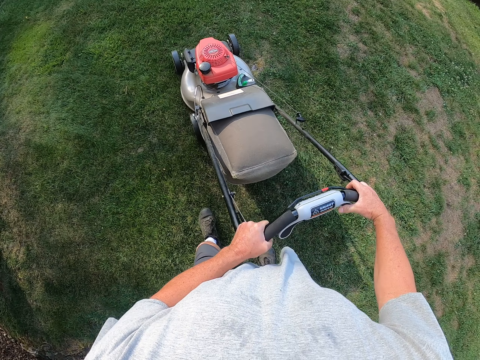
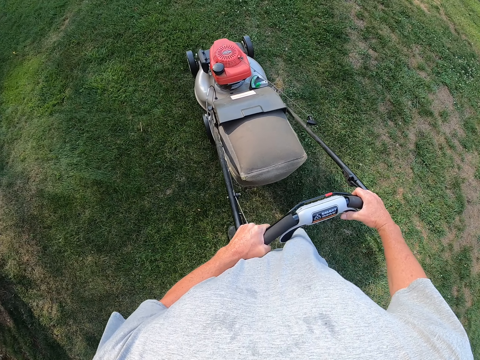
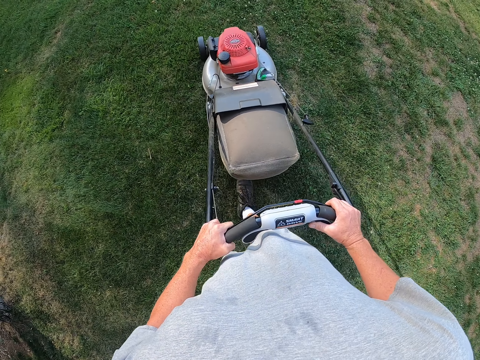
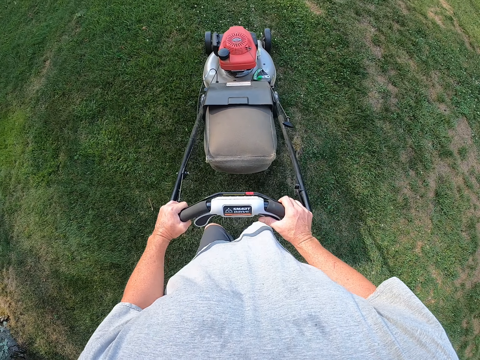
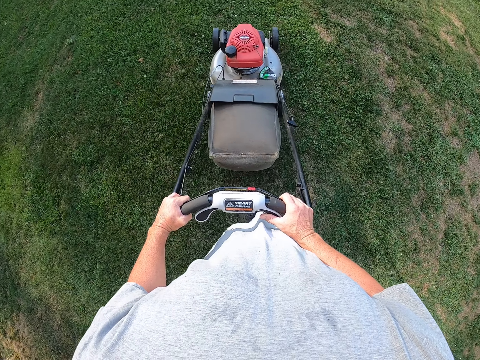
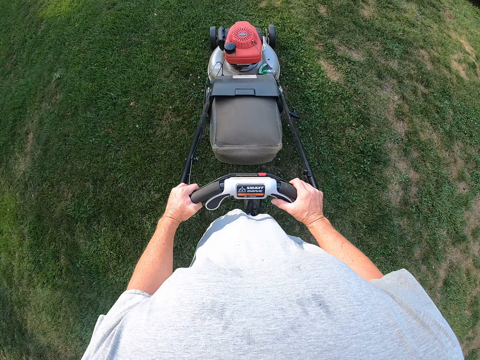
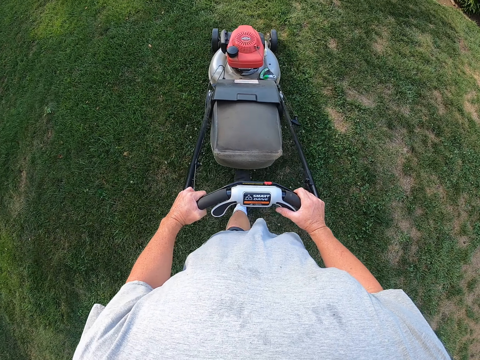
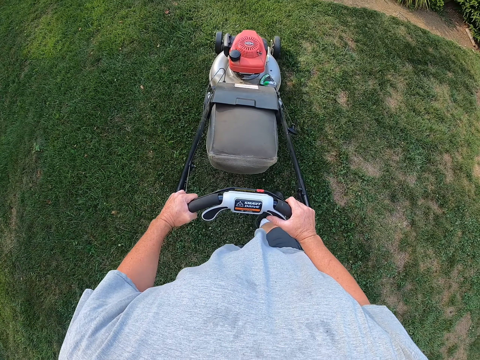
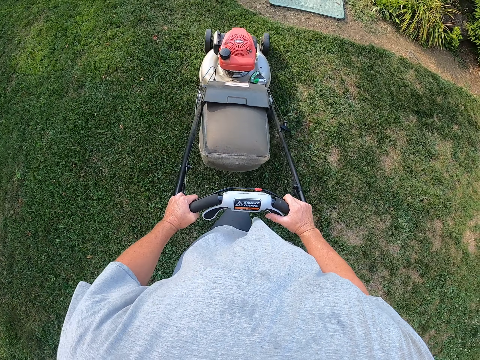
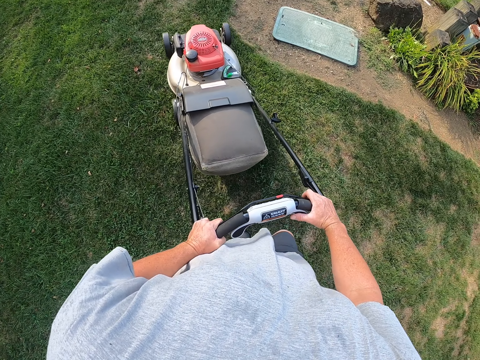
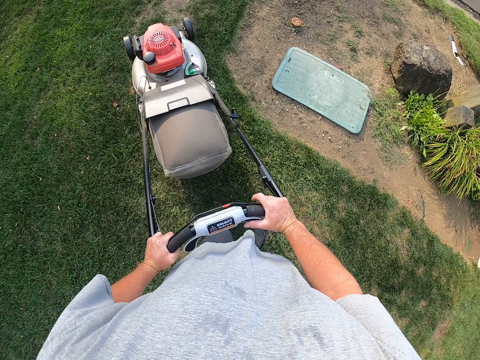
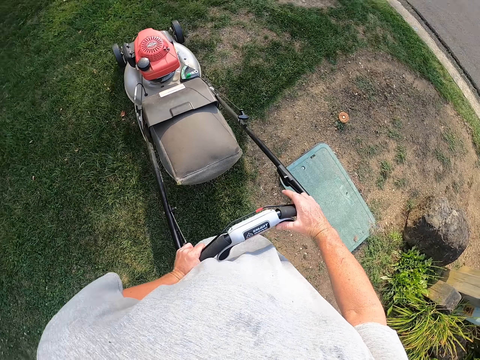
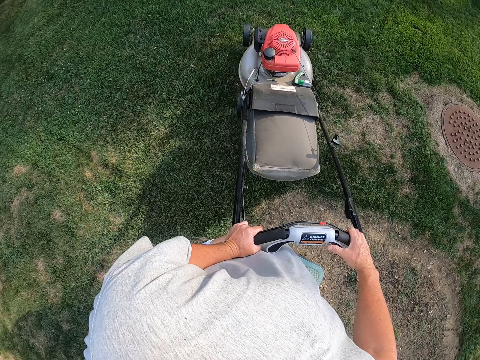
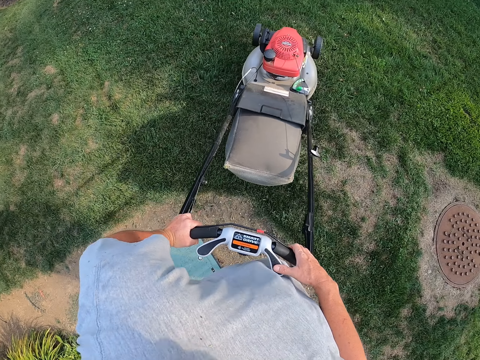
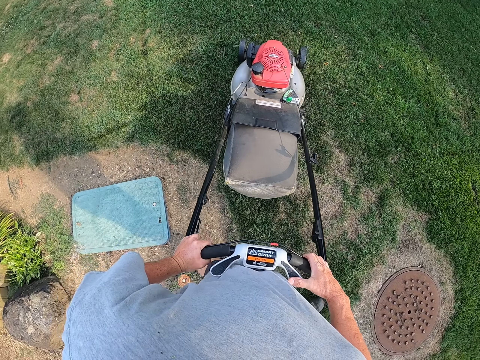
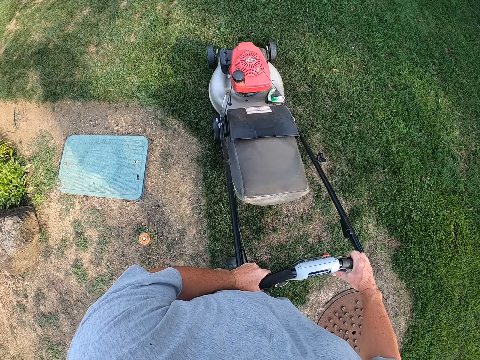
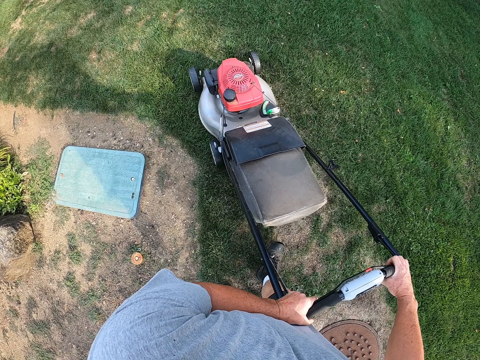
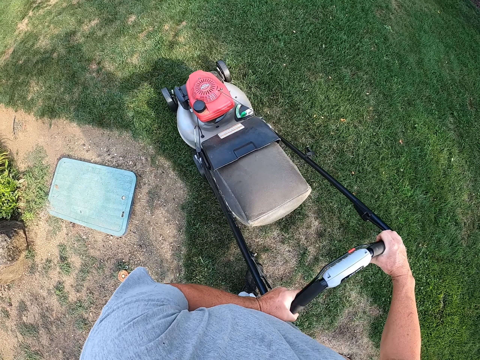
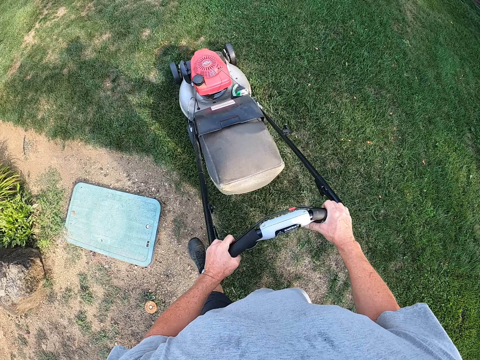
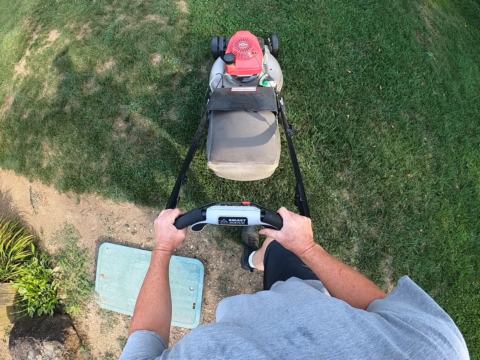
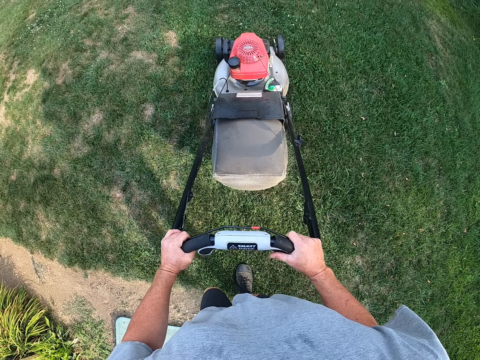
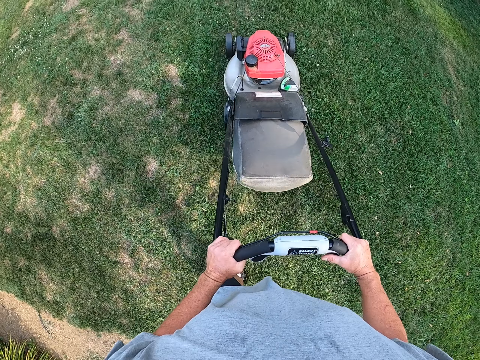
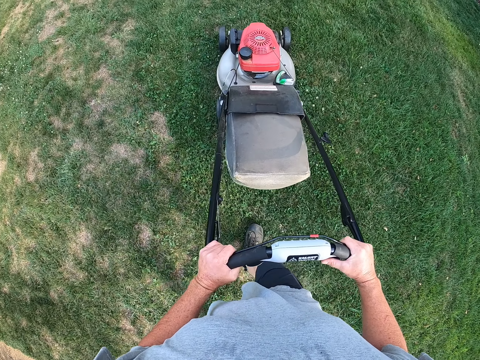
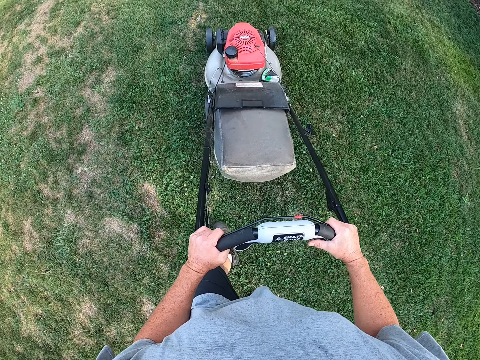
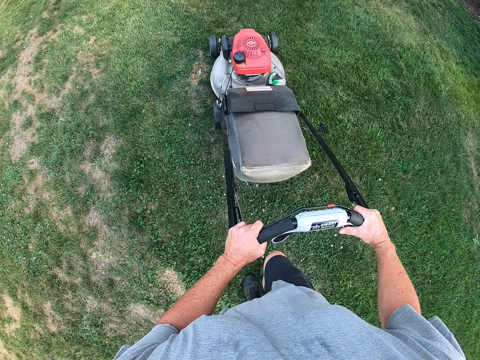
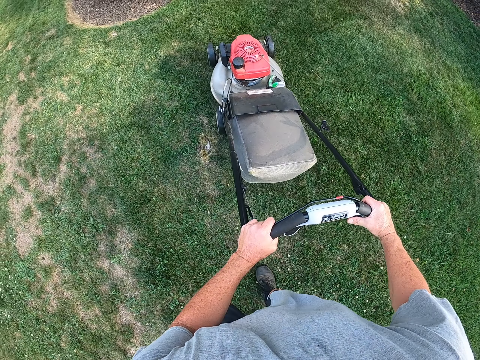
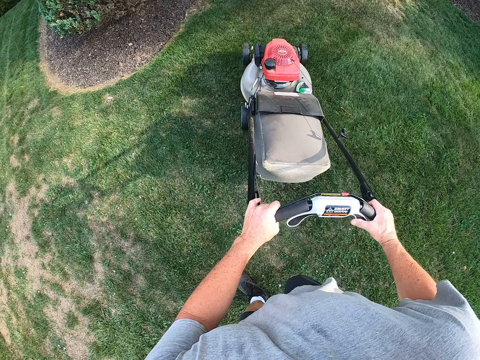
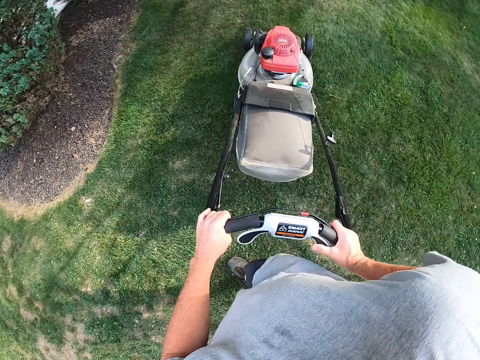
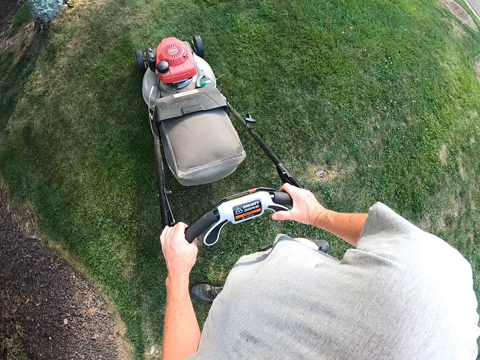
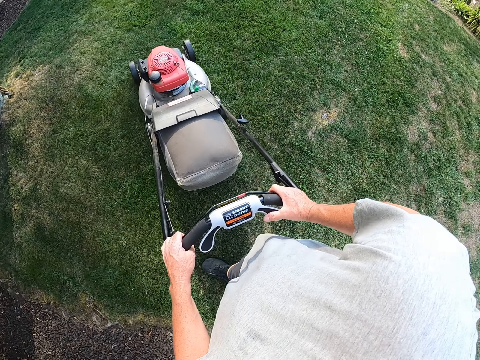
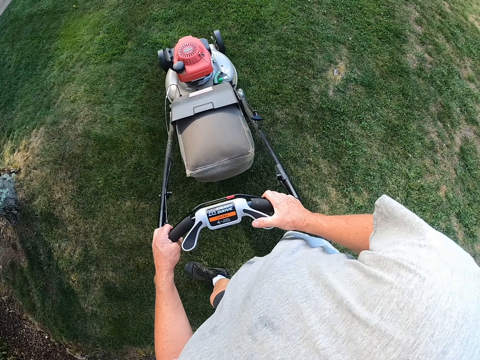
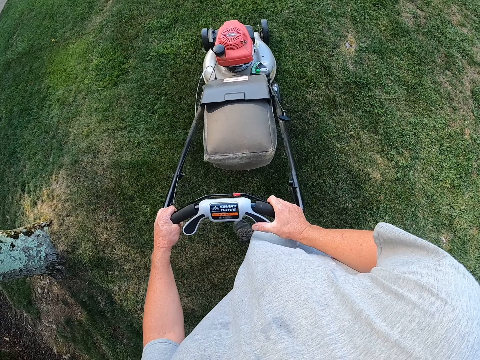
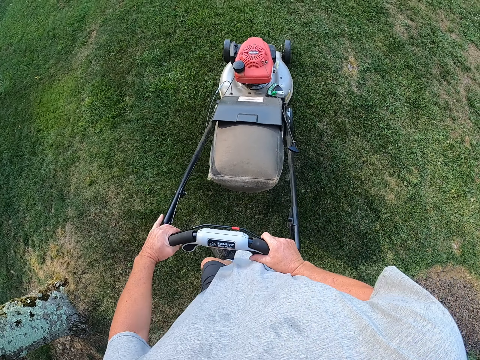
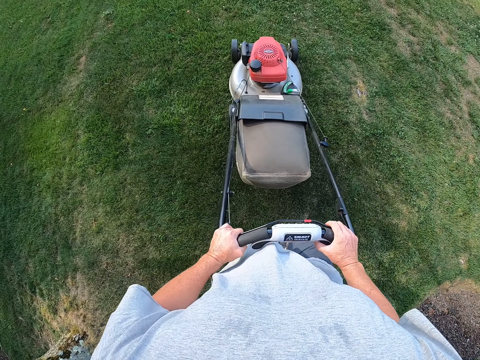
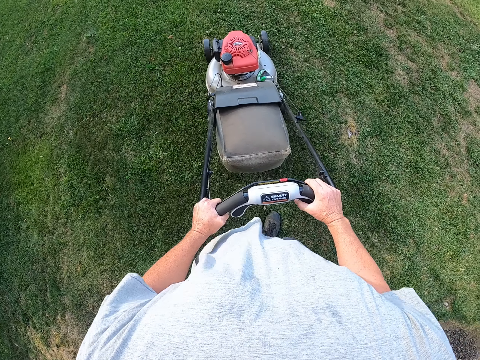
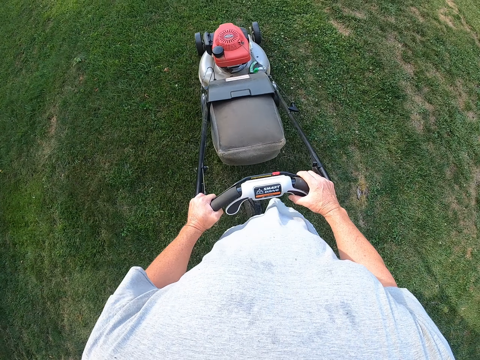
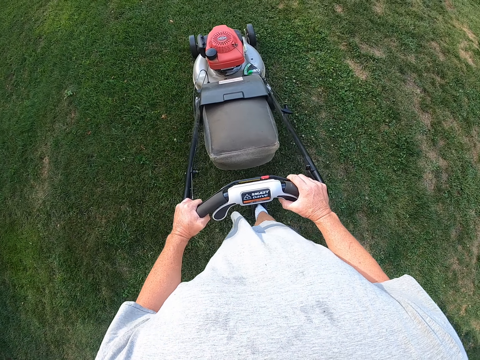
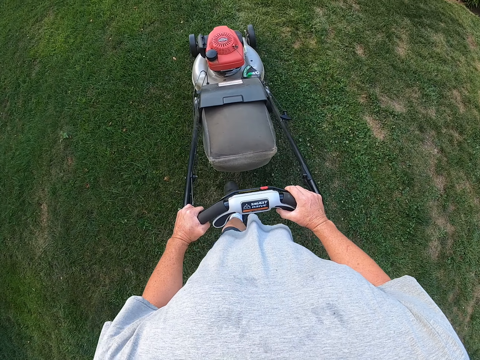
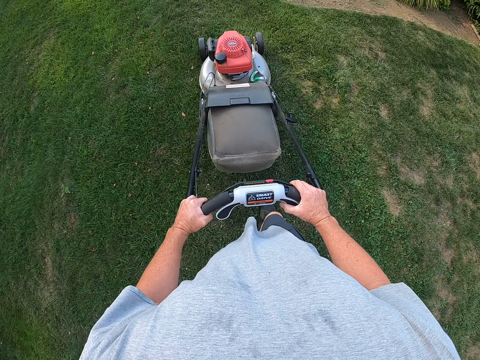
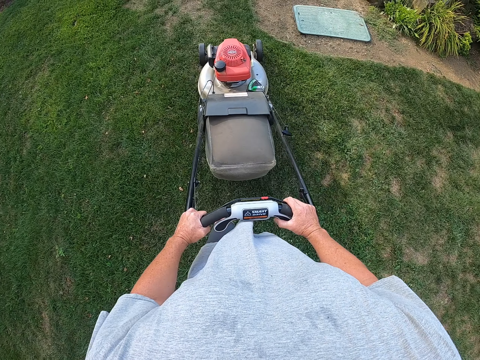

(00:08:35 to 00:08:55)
The camera wearer cuts grass with a lawn mower. They turn the mower. They cut the grass with the lawn mower. They turn the mower.

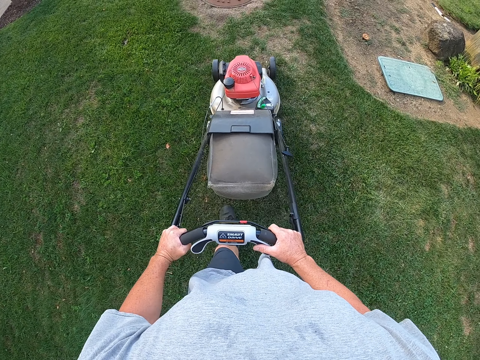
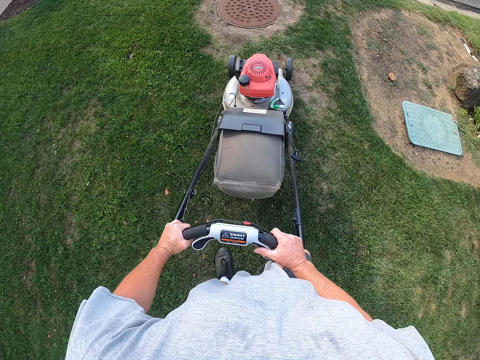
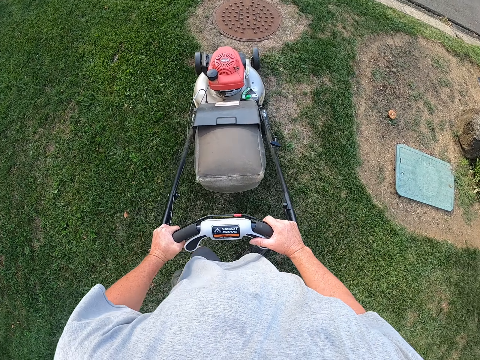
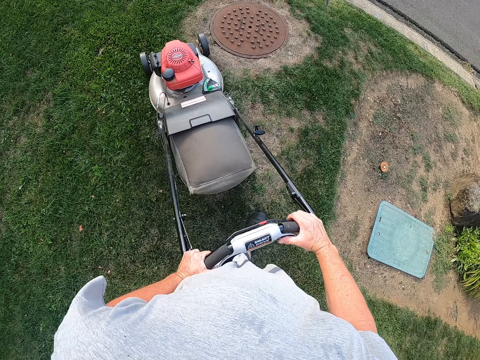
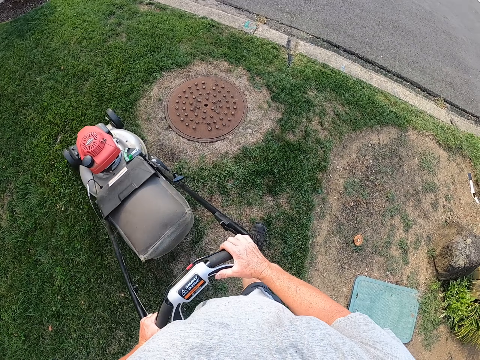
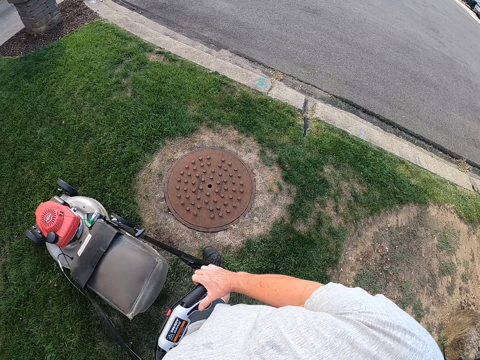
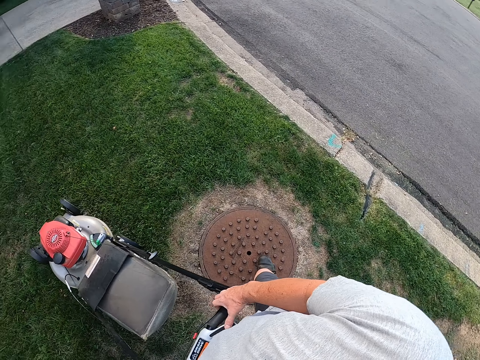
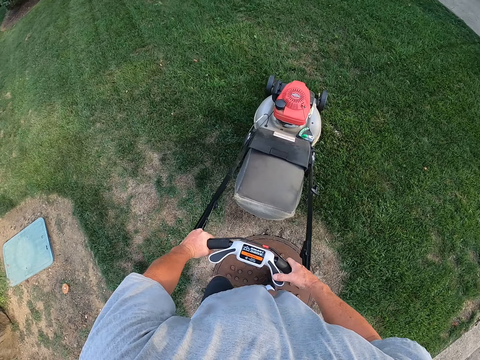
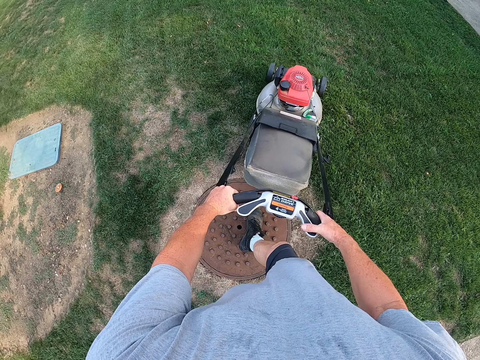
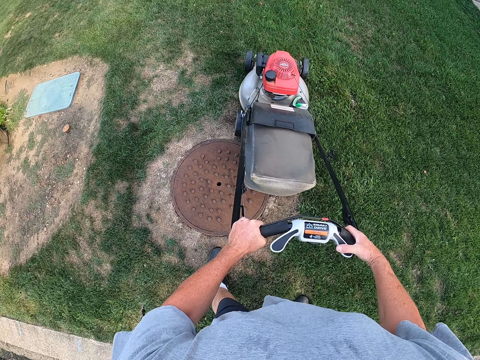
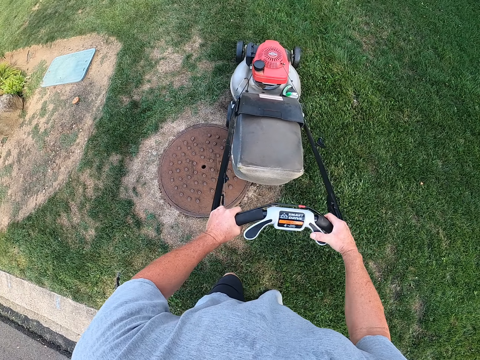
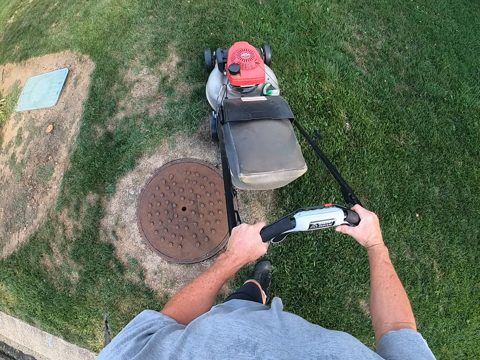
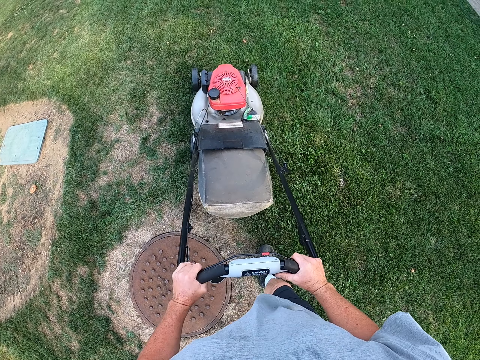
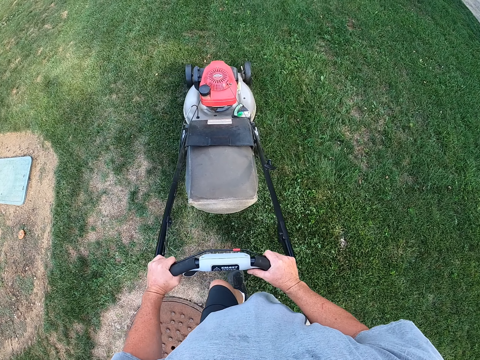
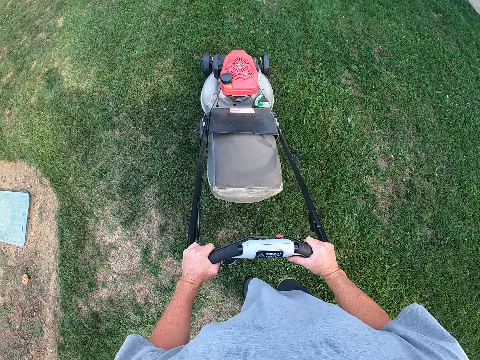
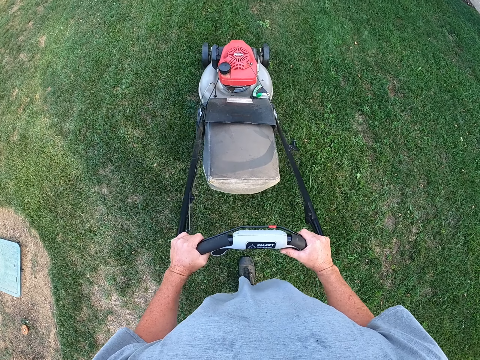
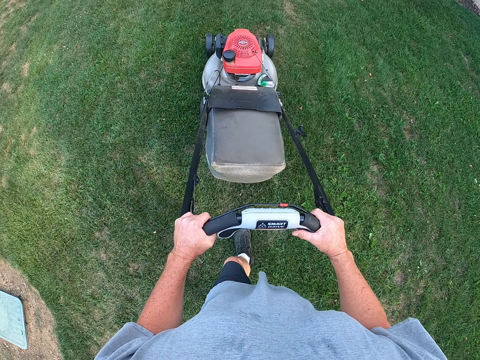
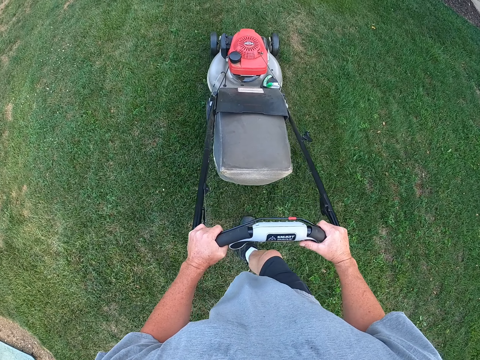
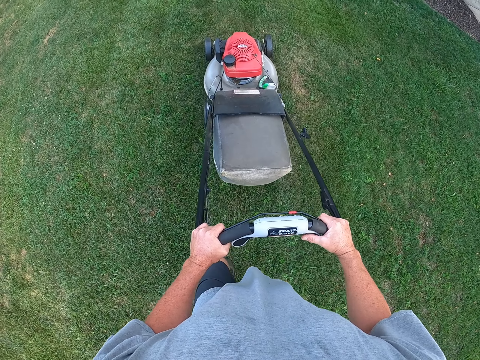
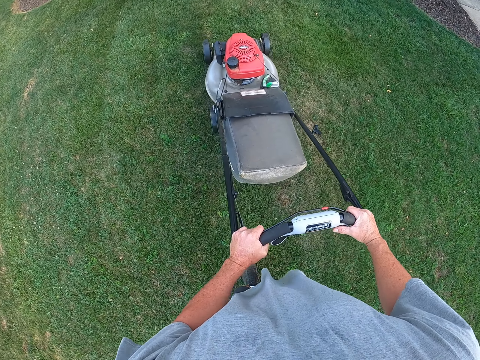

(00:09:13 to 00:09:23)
The camera wearer cuts grass with a lawn mower. They turn the mower machine.
